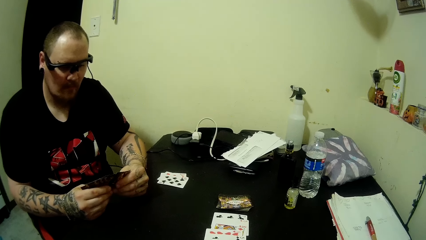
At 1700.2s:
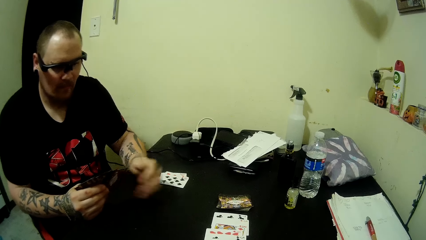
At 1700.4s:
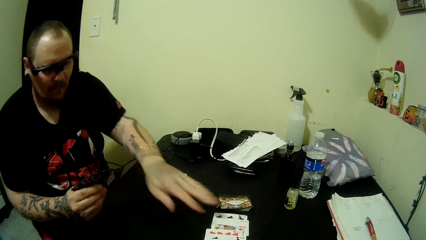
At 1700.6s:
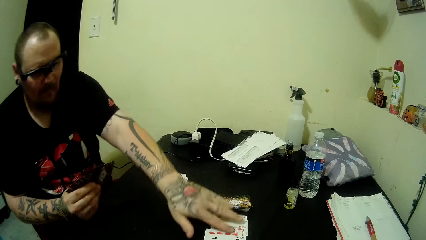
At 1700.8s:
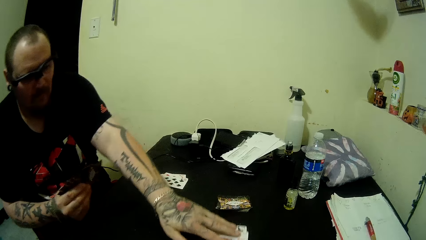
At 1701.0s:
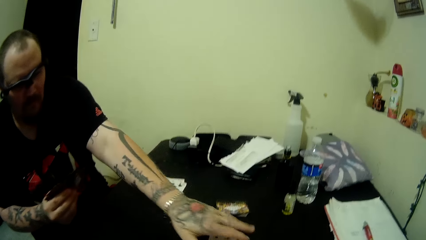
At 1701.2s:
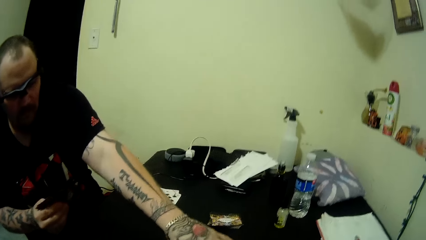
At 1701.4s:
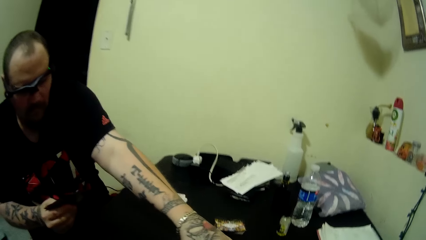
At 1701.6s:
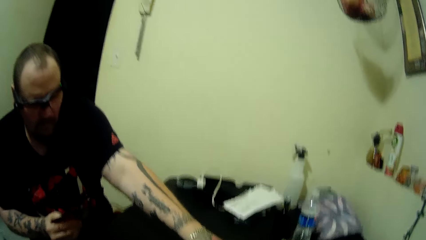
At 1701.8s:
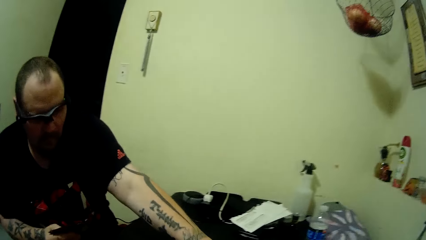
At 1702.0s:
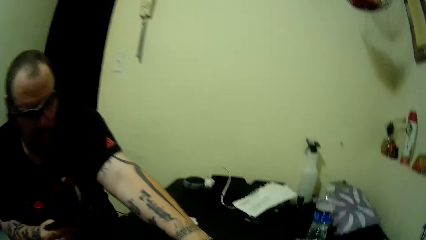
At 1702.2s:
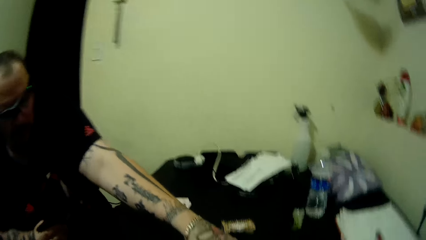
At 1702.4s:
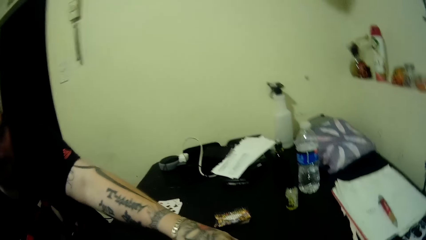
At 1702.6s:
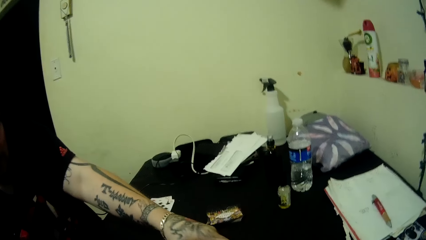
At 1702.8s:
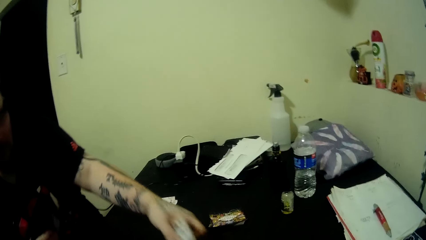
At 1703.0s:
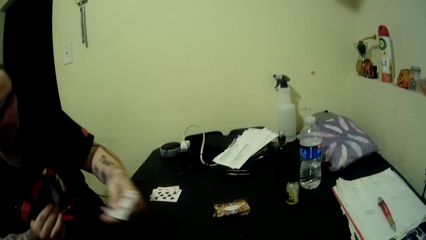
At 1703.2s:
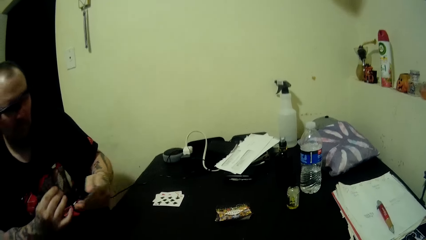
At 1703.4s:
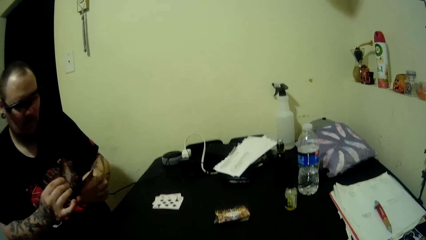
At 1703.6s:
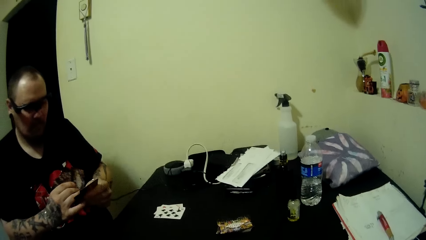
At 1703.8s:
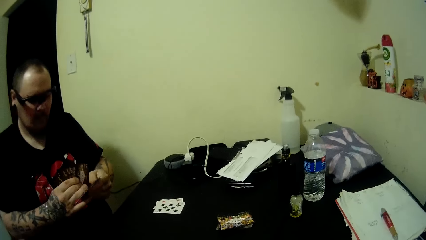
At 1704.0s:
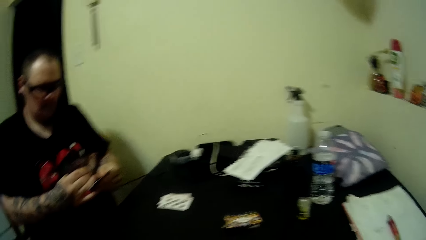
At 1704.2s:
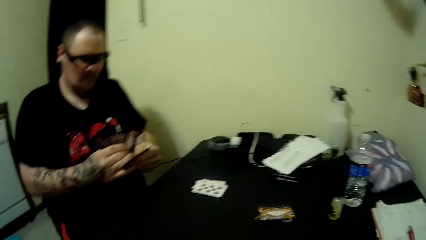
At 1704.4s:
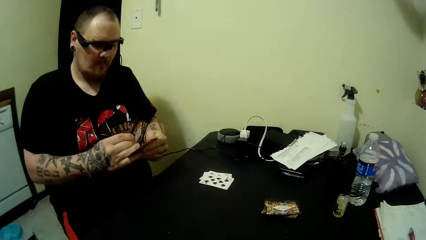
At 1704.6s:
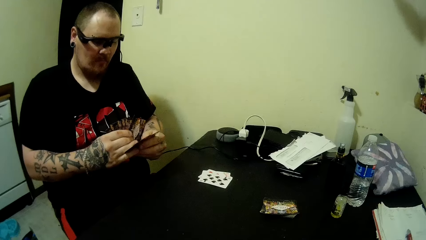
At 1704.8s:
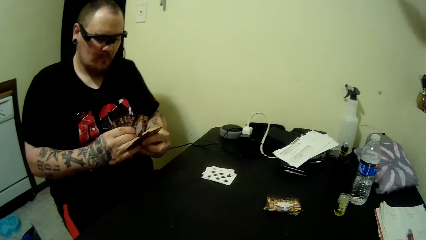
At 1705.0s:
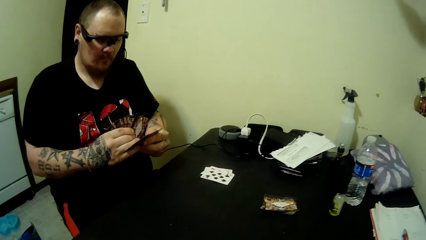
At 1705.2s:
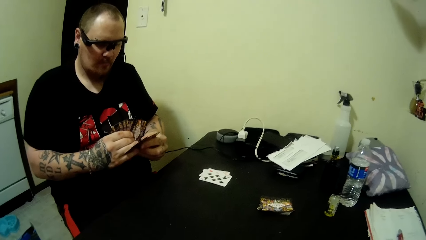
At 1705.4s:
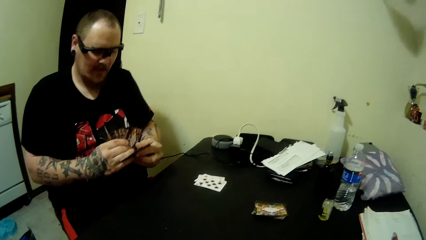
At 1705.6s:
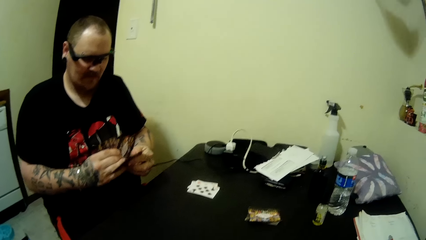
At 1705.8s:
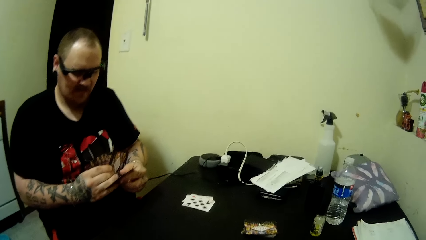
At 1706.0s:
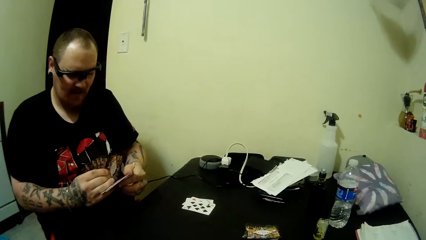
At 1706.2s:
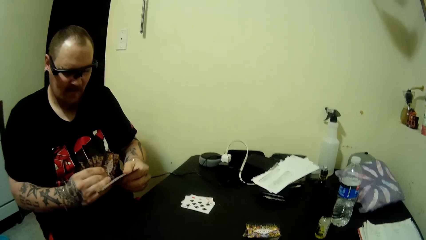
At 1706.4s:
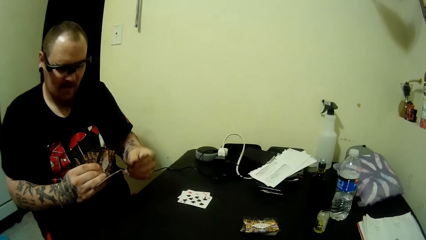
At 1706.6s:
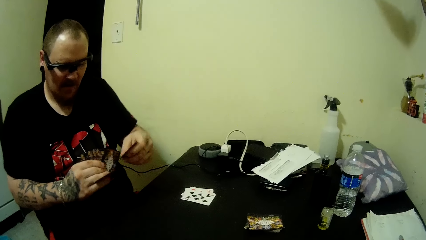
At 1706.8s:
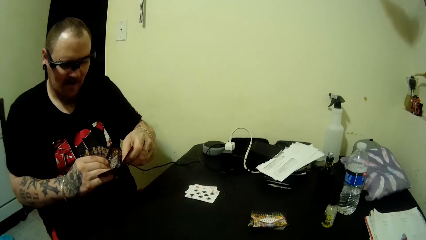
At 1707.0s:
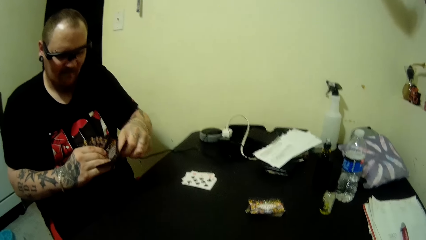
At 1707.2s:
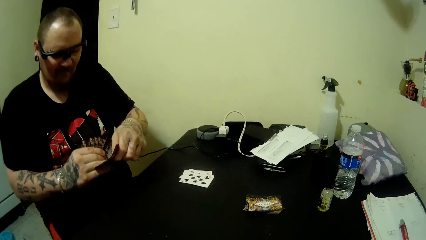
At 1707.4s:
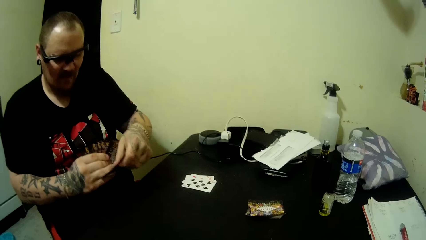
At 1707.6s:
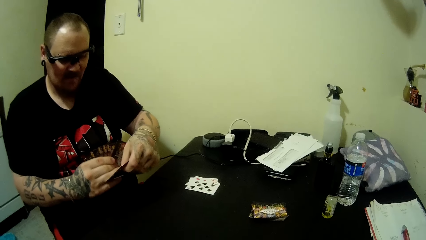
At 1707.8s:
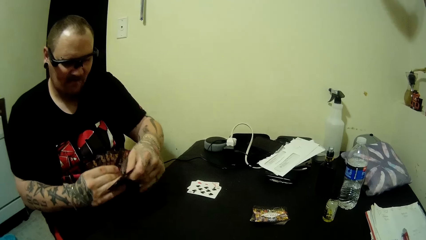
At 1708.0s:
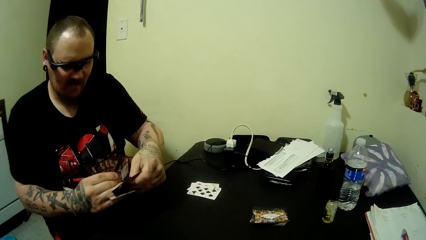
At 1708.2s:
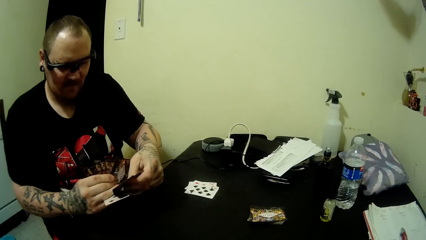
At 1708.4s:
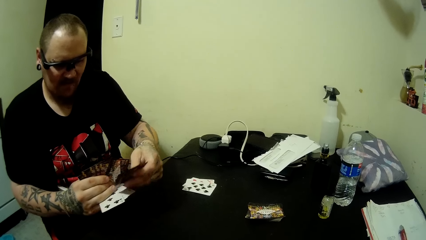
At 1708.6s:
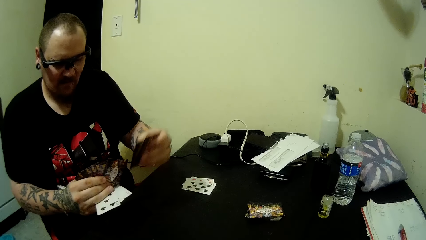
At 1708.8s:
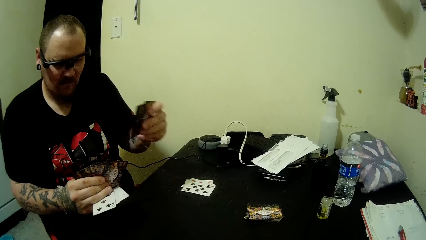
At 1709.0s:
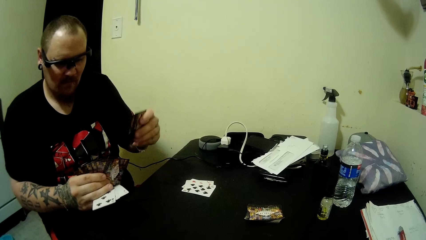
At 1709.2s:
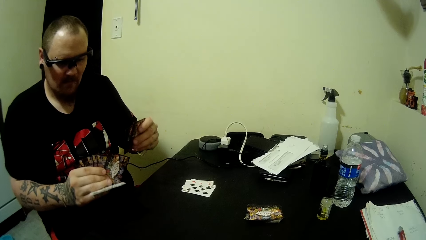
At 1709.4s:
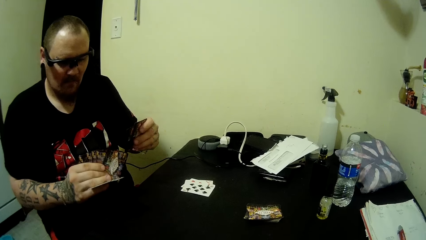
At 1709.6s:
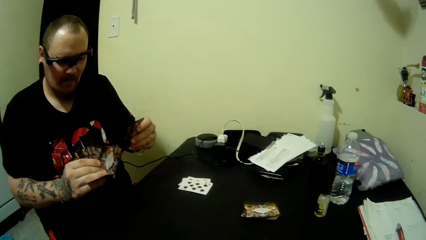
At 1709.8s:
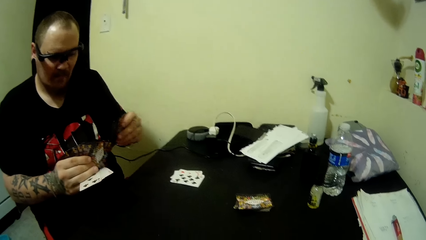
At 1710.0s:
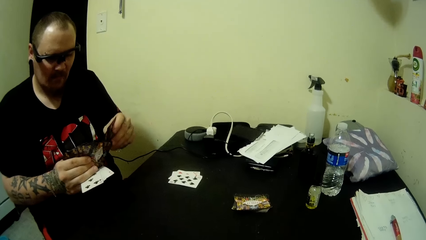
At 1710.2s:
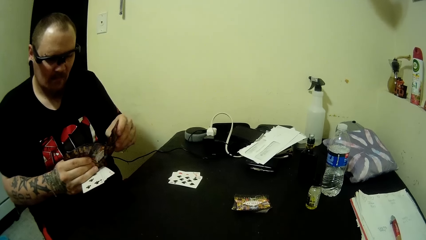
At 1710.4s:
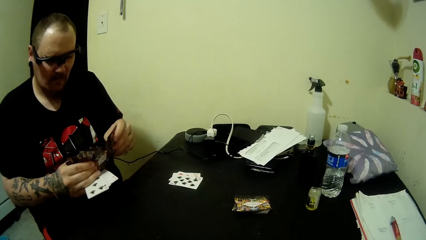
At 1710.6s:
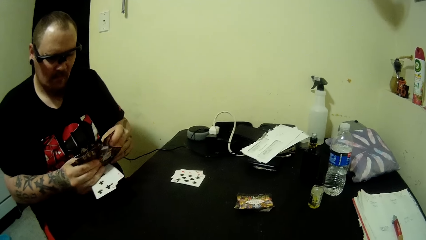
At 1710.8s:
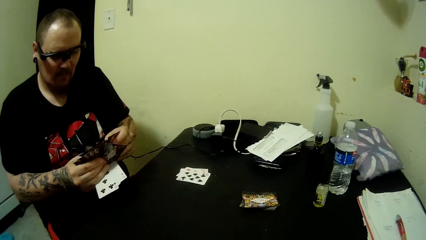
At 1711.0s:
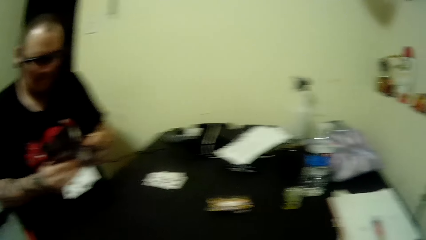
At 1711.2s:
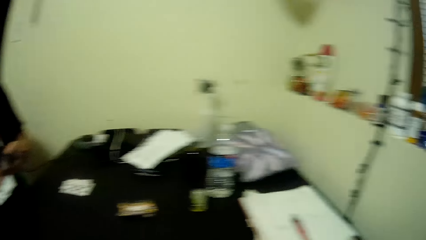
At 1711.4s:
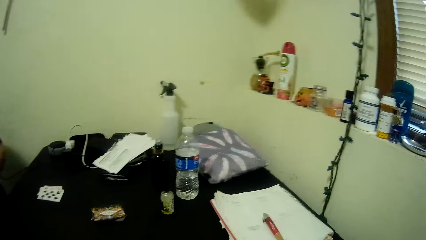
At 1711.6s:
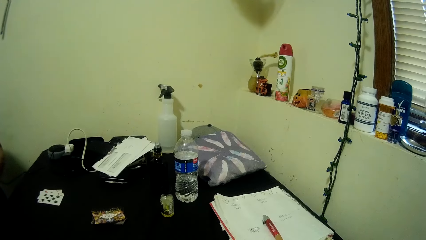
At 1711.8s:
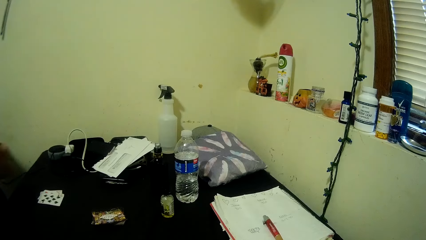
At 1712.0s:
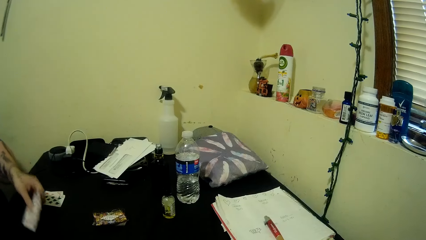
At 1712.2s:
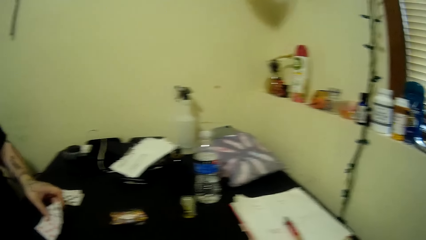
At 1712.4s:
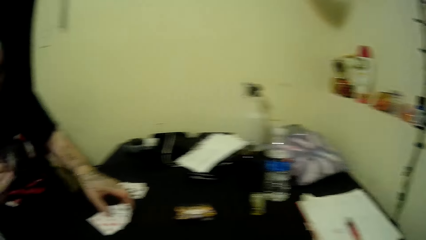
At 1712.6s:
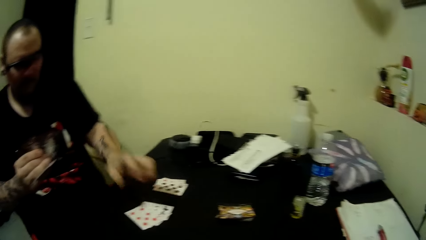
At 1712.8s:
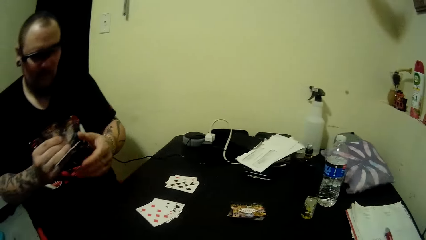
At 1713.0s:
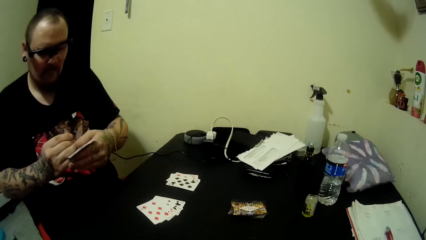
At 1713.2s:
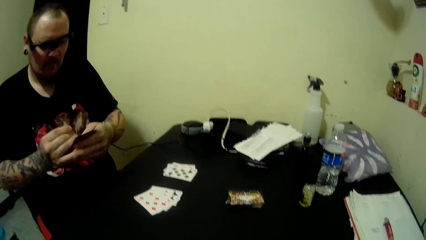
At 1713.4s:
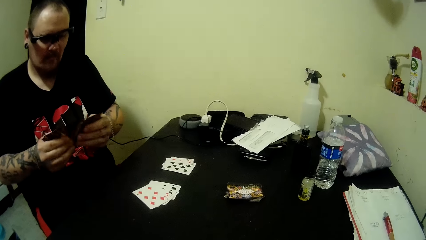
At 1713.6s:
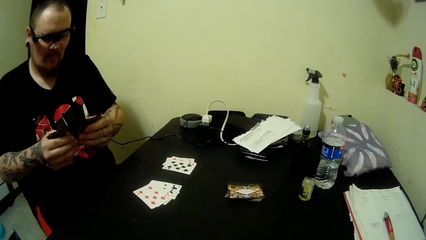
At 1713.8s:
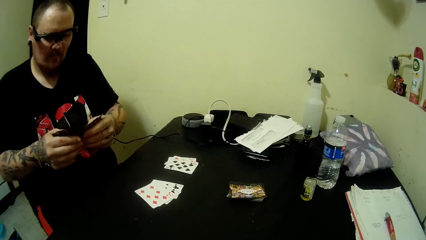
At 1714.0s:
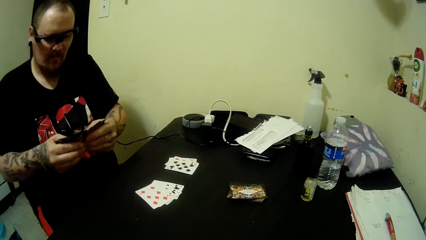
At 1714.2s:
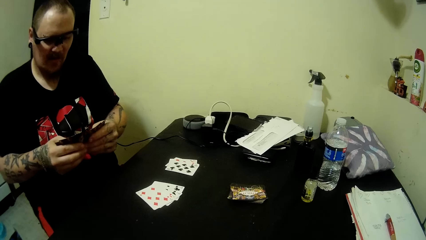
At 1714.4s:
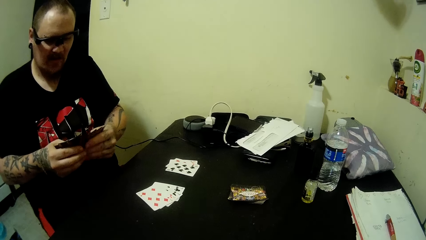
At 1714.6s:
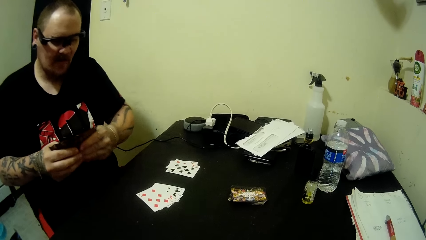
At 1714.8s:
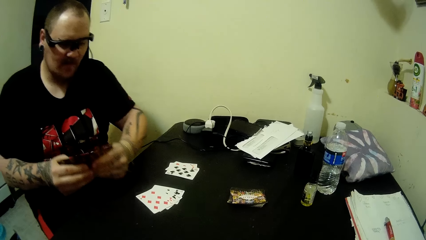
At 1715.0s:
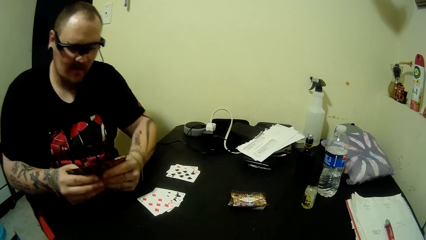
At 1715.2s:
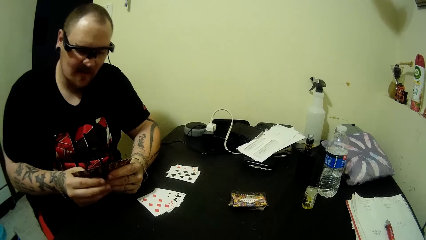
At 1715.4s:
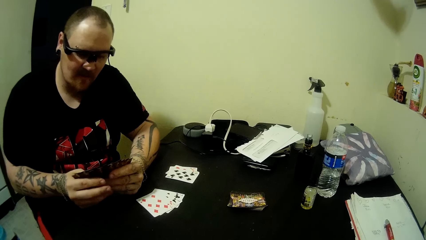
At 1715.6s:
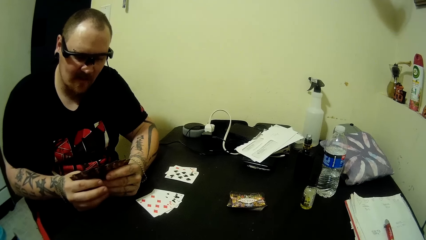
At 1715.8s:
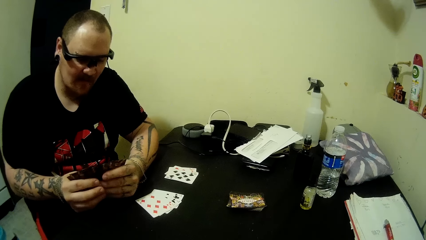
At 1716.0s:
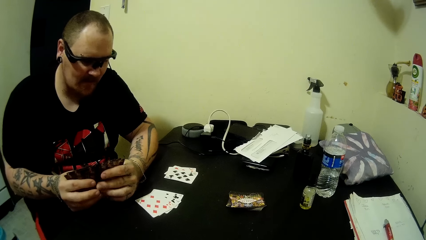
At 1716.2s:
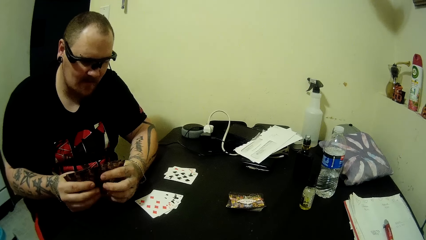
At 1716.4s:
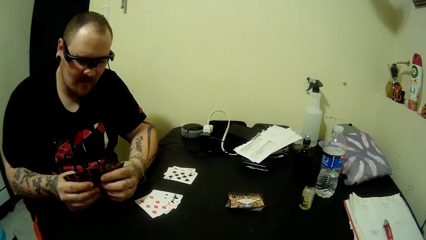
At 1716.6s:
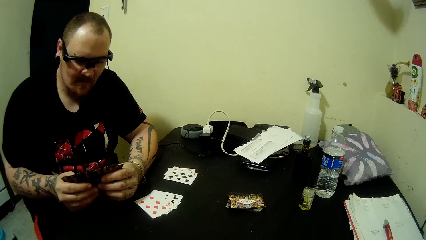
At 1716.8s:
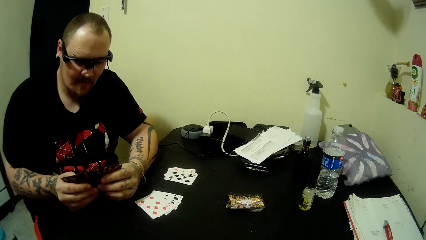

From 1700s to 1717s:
A man moves cards on the table, picks up cards from the table and packs the cards on the table. He adjusts his cards, arranges the cards in his hands, puts some cards on the table and adjusts his cards.
